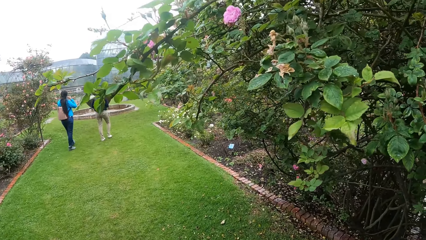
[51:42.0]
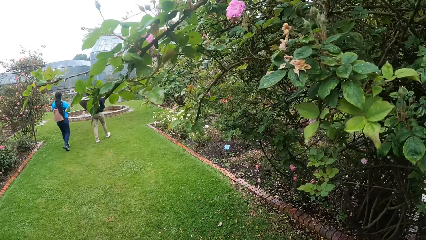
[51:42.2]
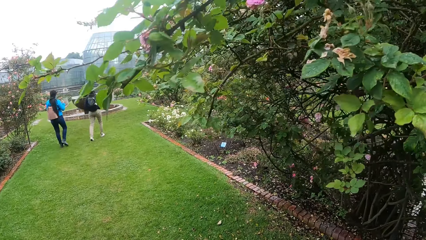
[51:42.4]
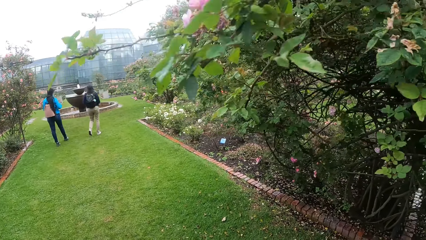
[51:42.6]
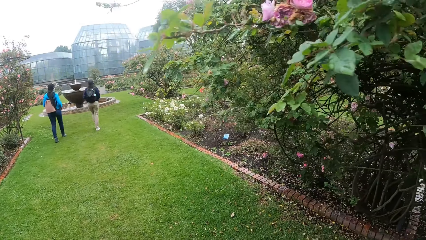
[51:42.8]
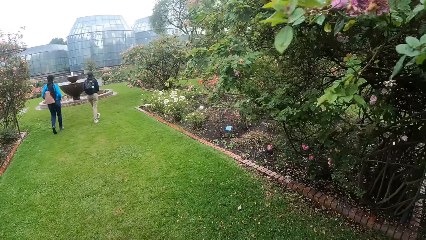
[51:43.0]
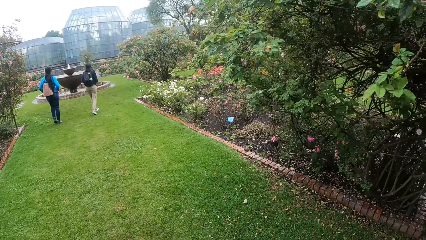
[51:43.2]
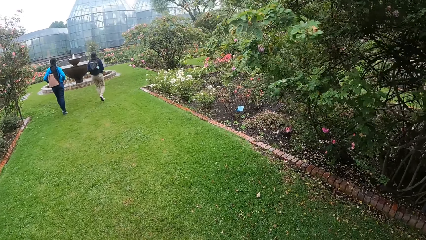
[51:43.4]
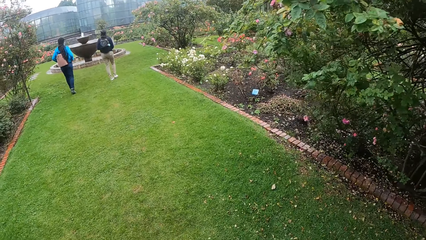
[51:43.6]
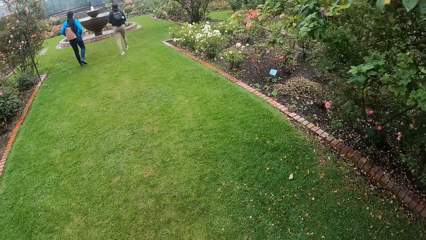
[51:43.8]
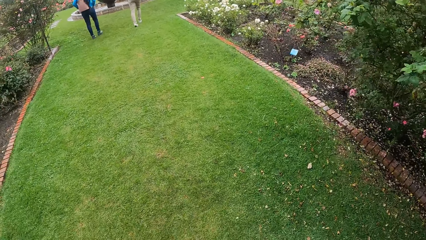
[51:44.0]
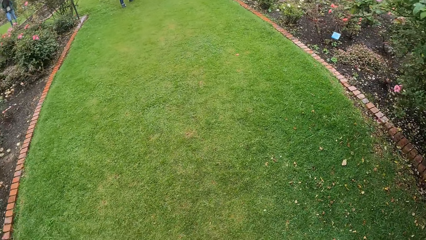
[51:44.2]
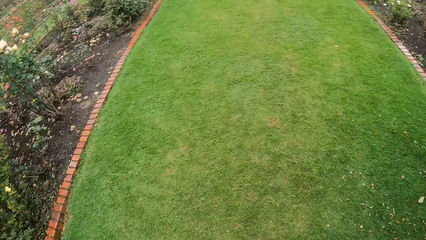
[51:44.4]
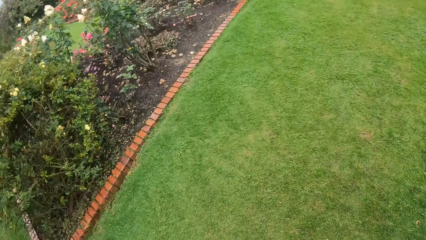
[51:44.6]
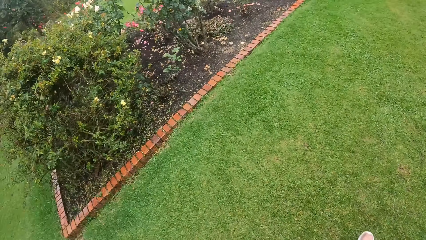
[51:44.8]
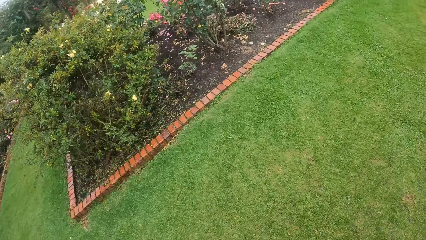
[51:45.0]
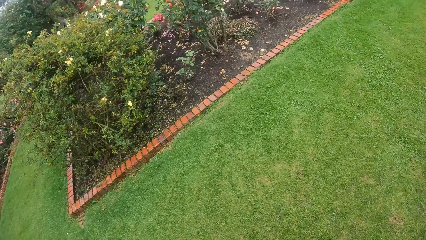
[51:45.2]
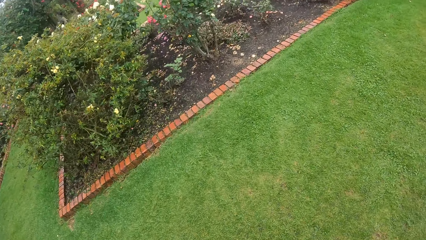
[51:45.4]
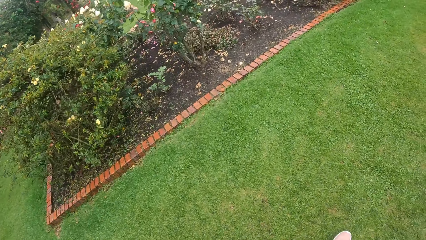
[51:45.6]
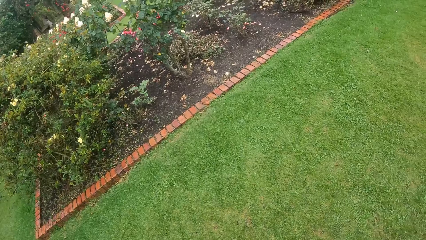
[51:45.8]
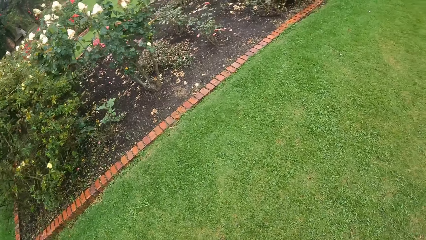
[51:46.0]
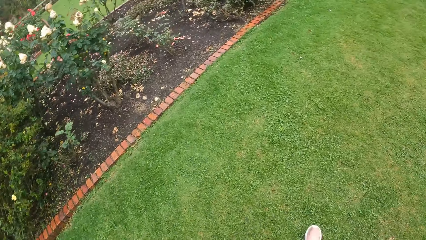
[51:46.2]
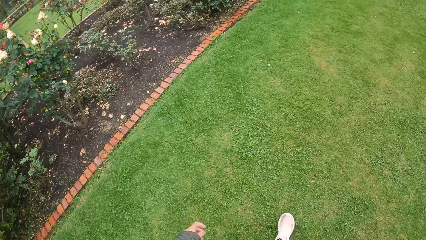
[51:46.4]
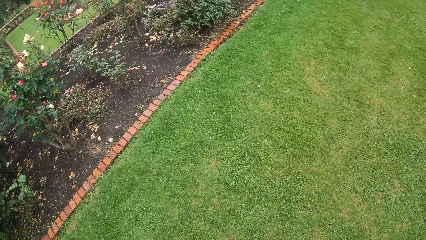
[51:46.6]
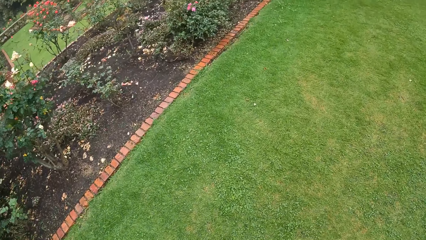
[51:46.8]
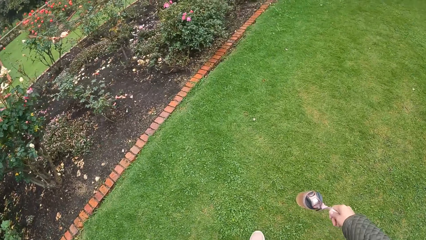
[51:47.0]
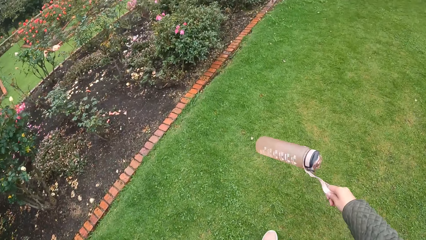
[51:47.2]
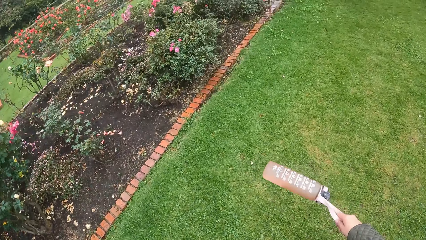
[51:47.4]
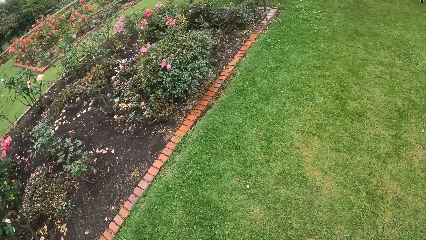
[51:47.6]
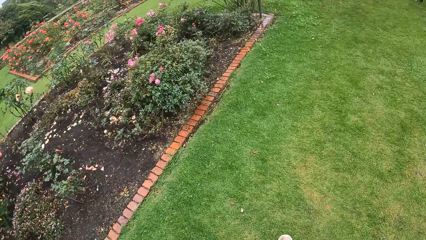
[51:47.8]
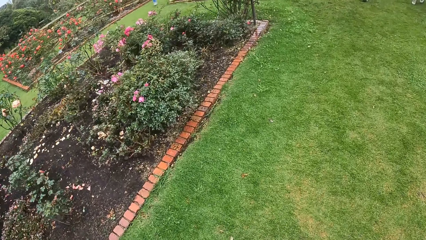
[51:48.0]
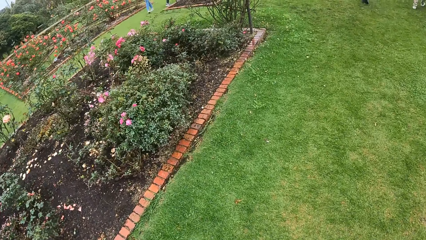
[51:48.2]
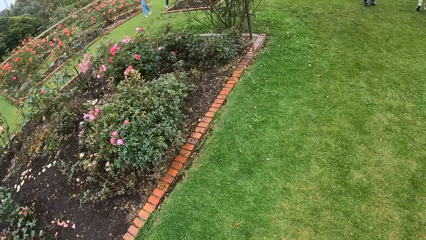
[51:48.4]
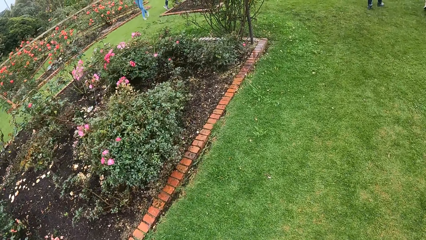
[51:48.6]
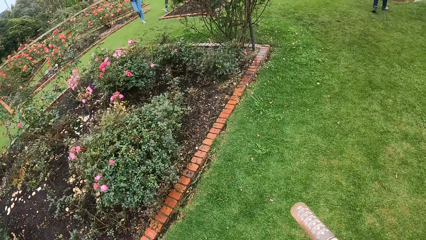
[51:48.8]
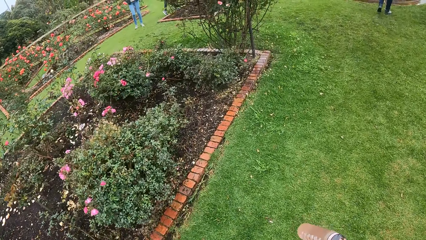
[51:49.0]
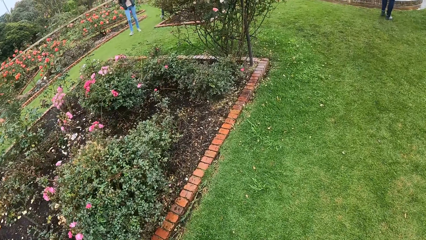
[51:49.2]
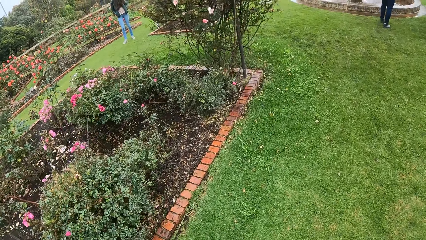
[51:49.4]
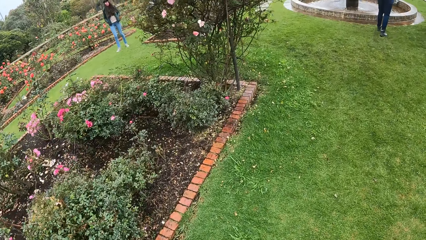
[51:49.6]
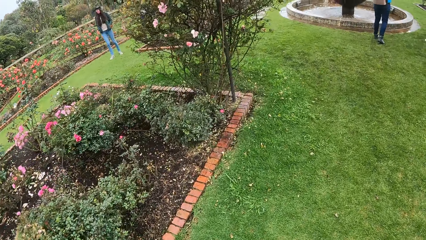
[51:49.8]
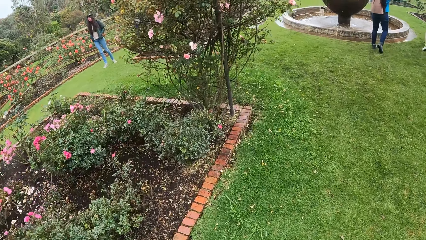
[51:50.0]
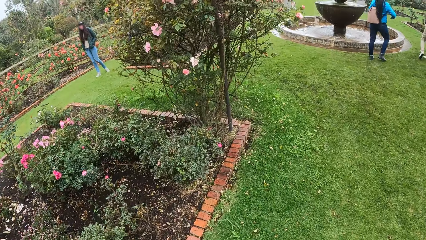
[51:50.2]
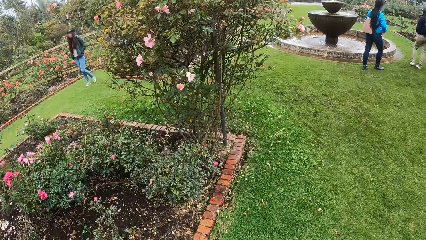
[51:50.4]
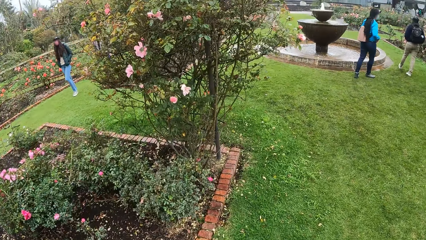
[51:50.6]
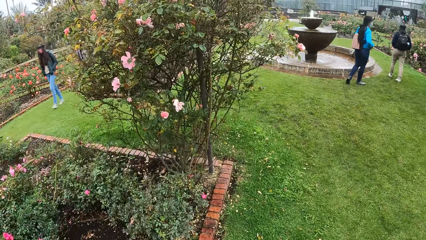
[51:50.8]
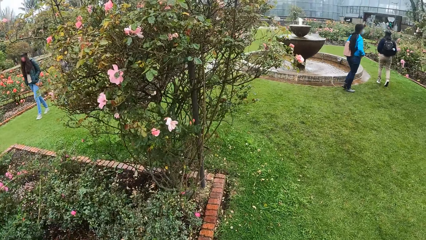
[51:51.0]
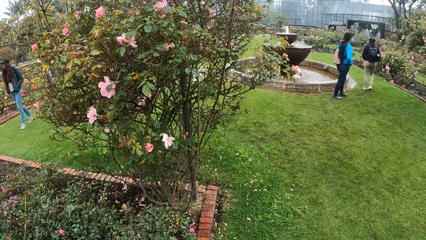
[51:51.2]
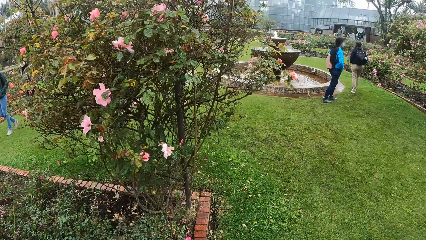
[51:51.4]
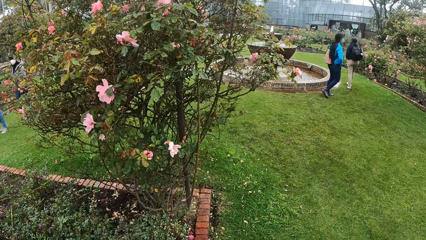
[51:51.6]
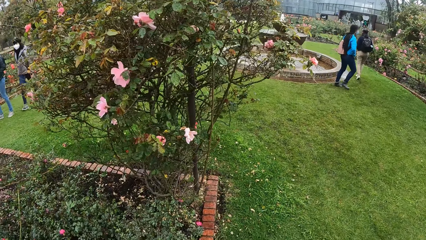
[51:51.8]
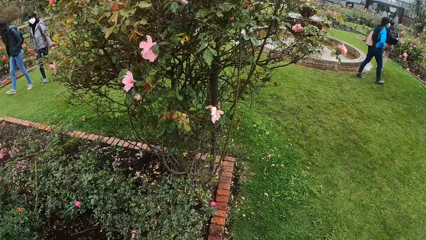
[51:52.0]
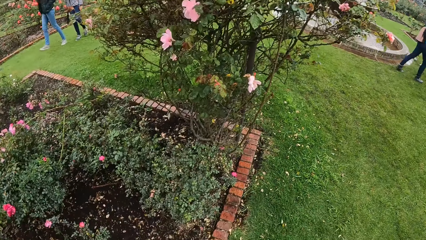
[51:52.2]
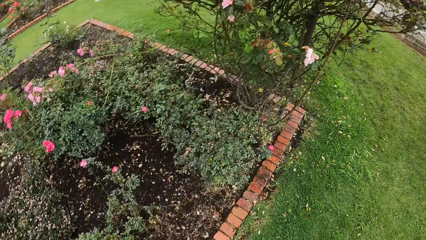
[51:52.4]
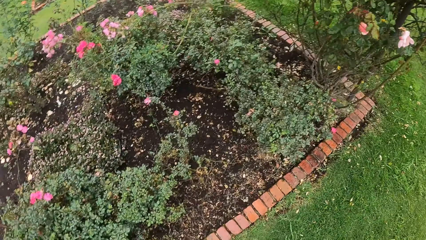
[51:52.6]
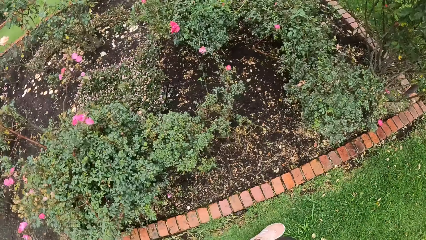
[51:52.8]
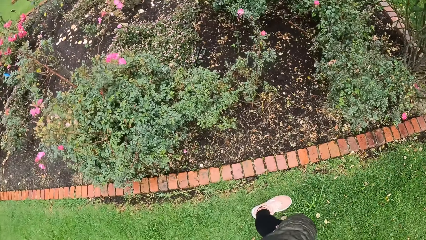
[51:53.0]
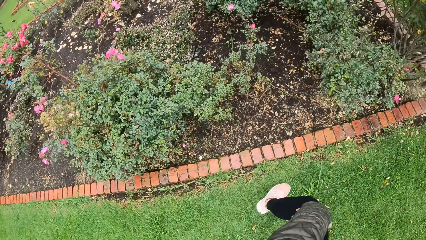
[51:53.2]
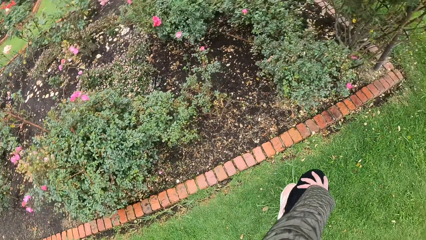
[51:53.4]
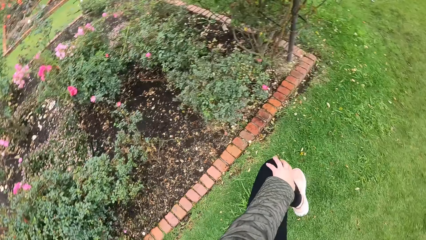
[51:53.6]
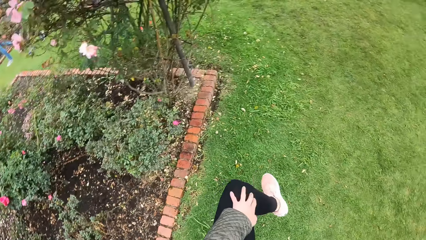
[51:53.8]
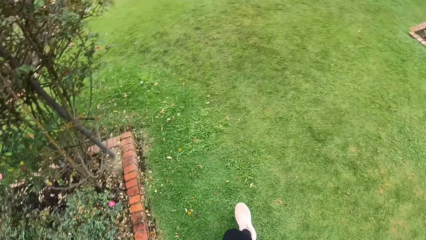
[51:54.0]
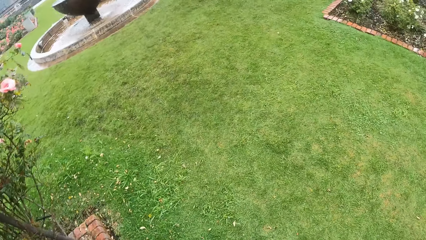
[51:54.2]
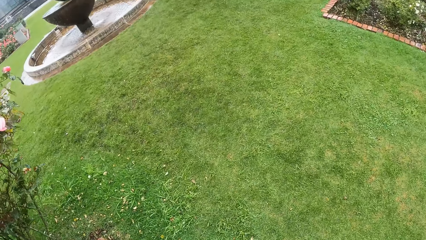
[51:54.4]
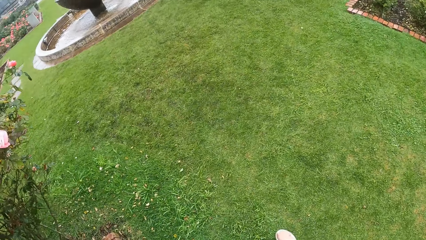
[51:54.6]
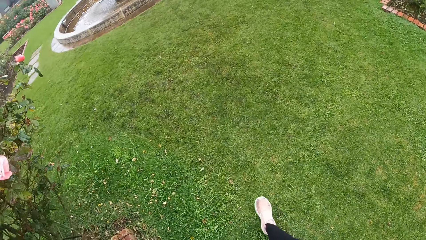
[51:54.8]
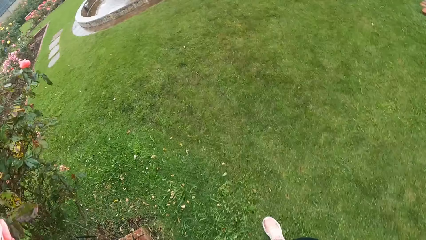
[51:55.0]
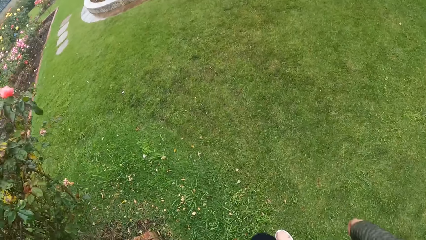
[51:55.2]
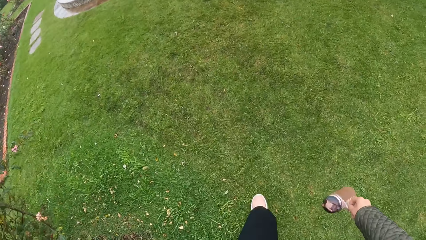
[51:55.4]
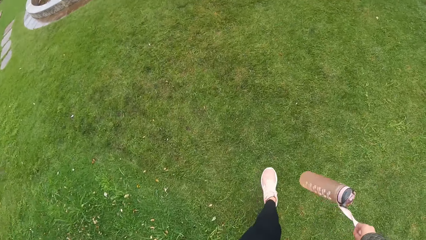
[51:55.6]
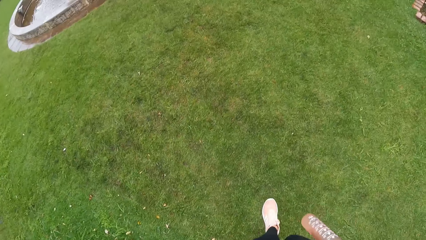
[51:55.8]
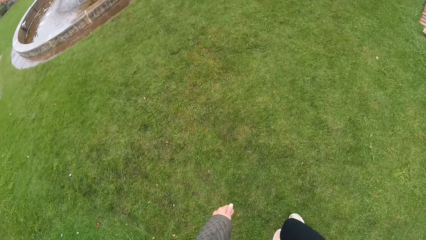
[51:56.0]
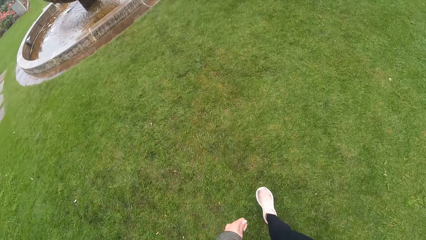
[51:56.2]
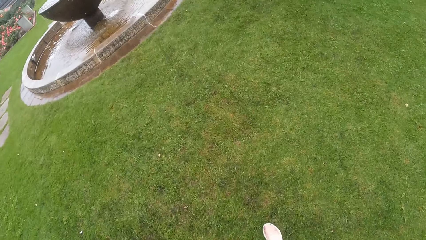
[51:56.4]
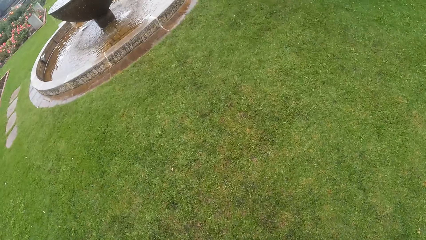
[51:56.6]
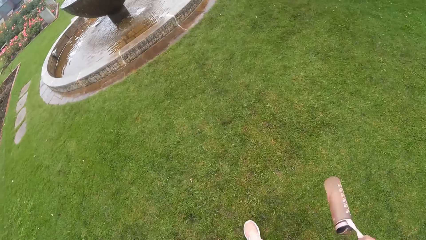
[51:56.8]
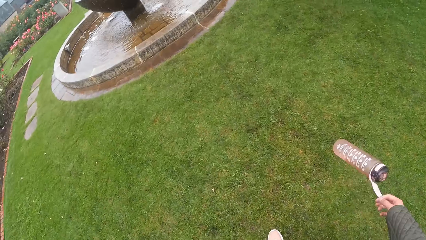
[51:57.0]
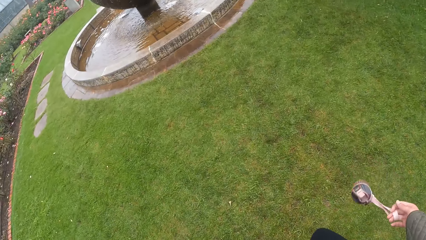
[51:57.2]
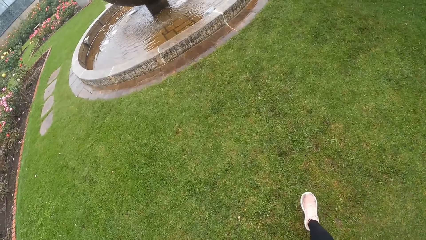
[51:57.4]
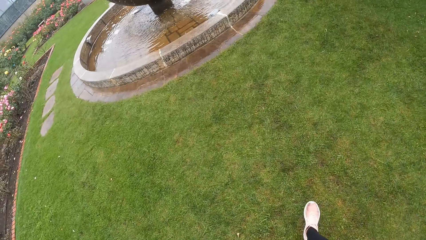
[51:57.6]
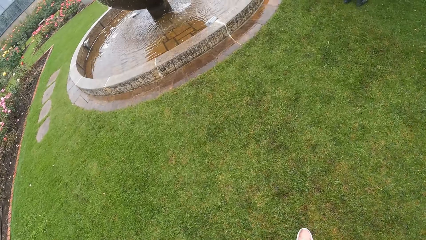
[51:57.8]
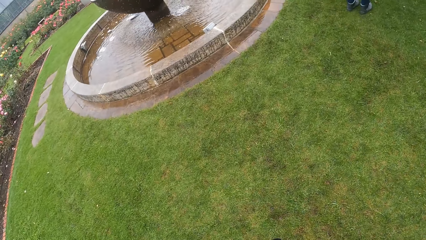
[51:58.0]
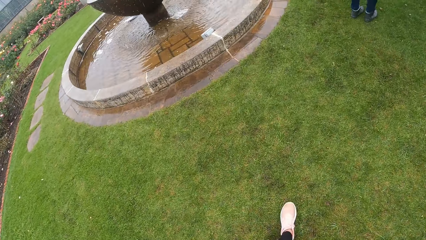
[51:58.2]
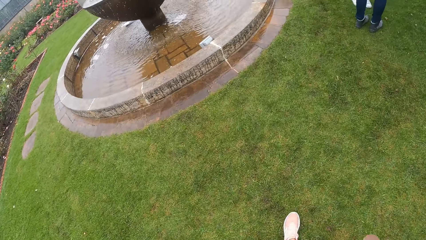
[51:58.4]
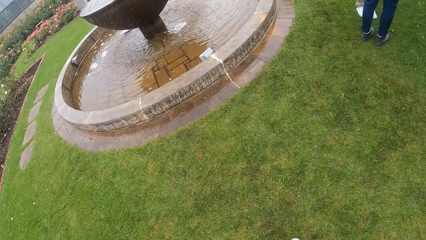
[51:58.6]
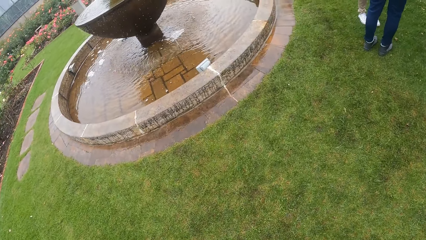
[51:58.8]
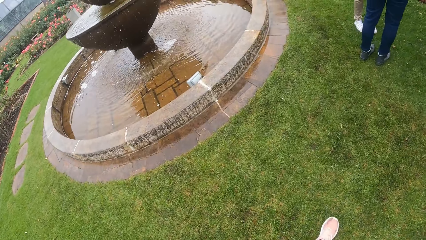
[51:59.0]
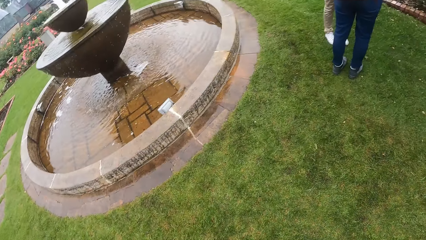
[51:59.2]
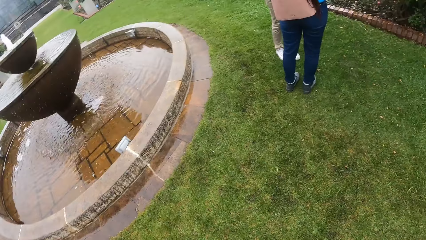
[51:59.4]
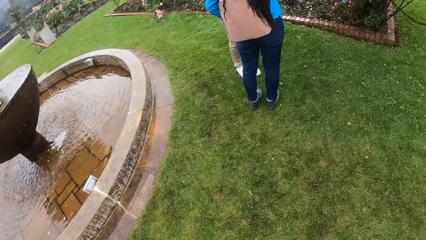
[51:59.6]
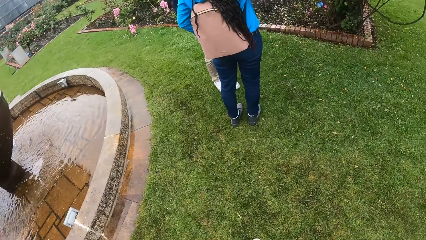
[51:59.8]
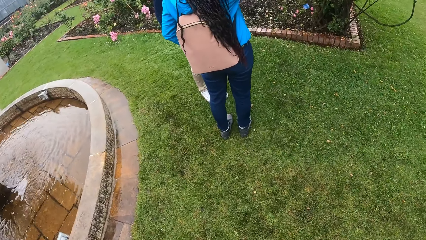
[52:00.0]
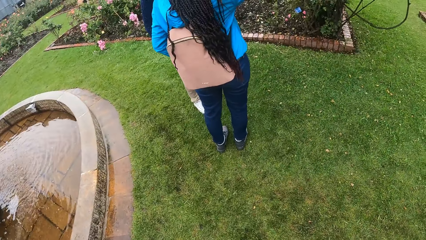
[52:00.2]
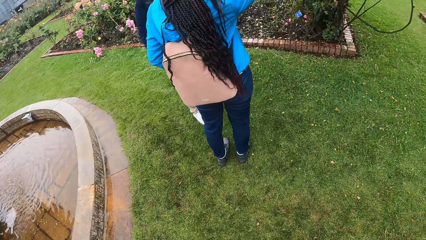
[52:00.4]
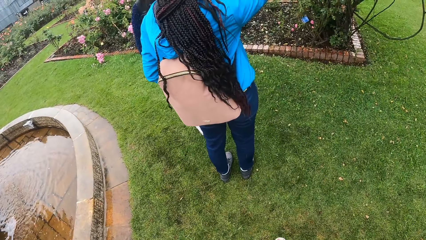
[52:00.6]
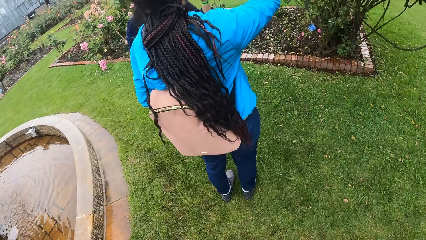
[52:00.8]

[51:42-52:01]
The camera wearer touches her left knee with her left hand.
